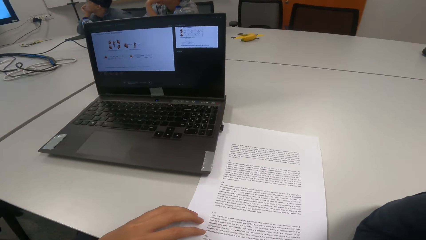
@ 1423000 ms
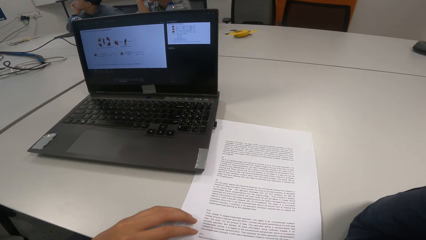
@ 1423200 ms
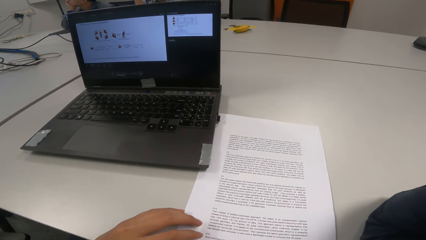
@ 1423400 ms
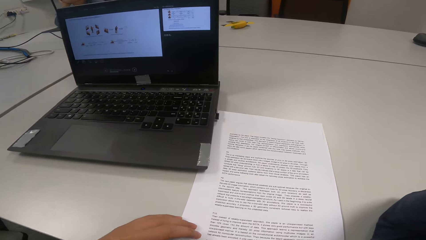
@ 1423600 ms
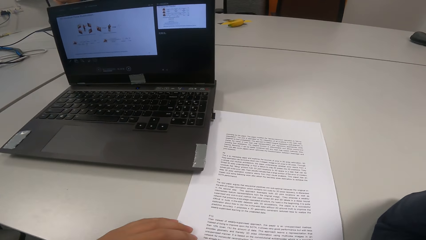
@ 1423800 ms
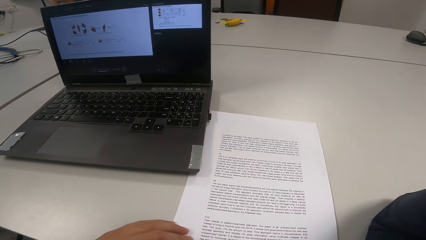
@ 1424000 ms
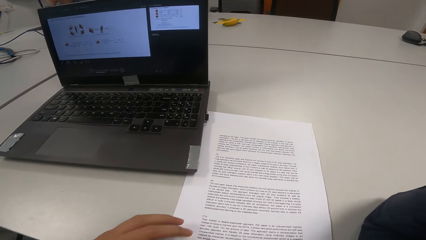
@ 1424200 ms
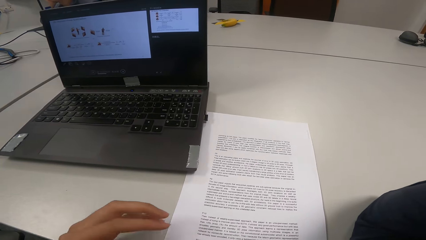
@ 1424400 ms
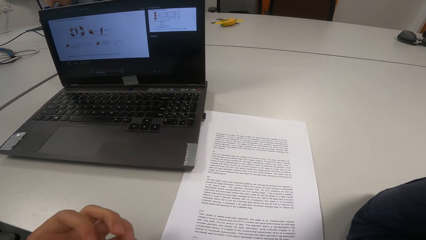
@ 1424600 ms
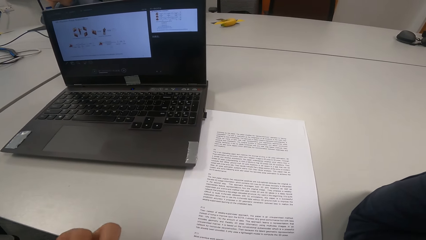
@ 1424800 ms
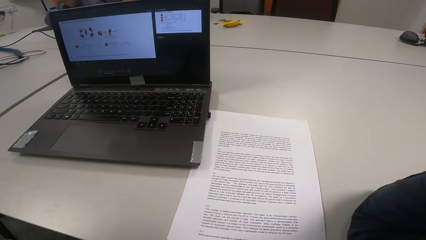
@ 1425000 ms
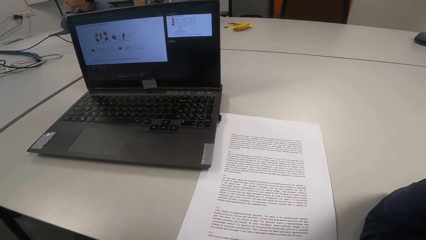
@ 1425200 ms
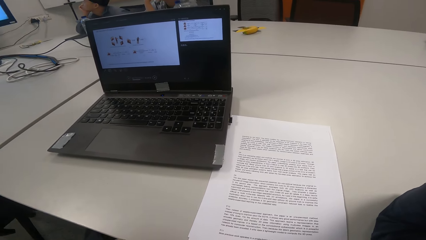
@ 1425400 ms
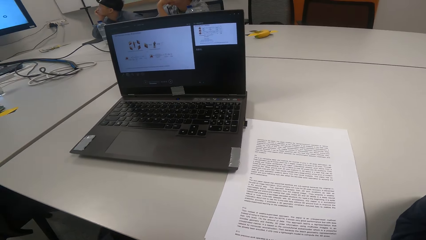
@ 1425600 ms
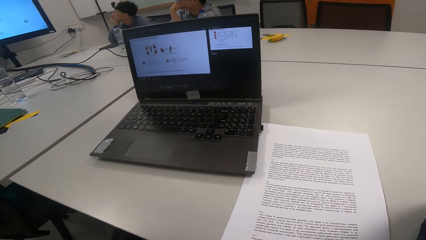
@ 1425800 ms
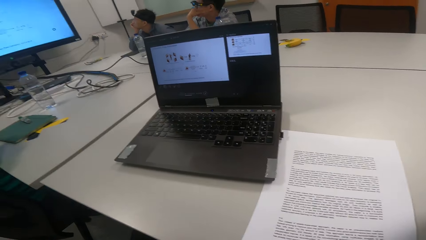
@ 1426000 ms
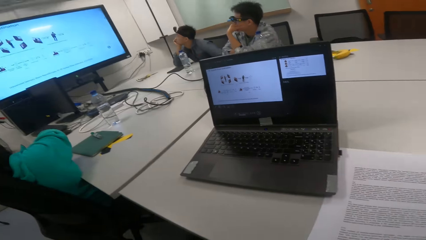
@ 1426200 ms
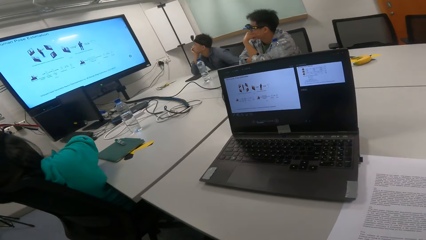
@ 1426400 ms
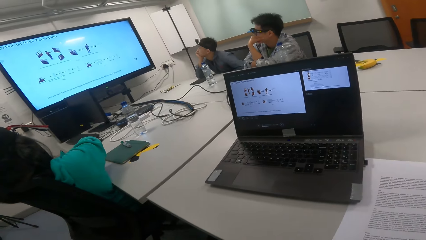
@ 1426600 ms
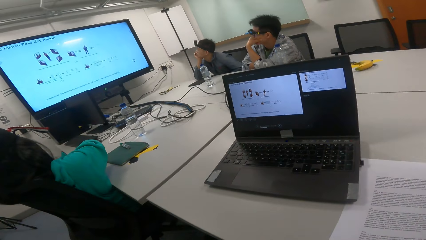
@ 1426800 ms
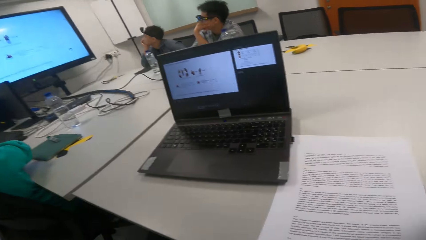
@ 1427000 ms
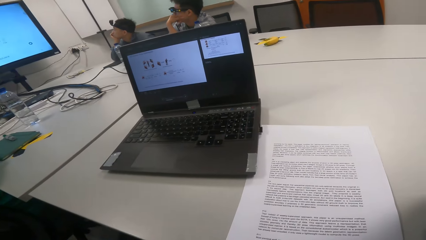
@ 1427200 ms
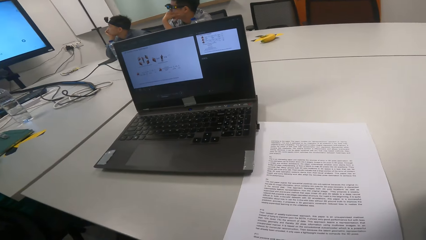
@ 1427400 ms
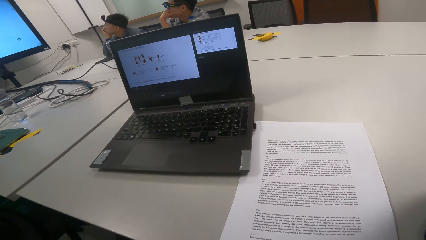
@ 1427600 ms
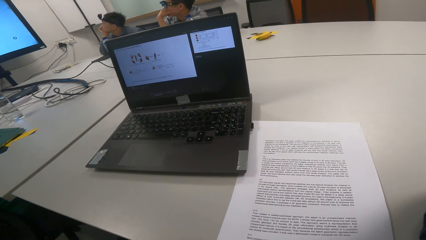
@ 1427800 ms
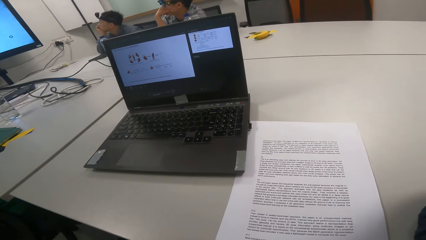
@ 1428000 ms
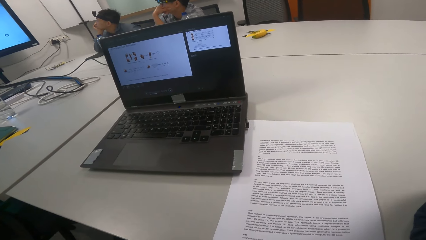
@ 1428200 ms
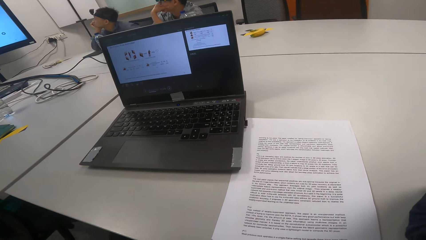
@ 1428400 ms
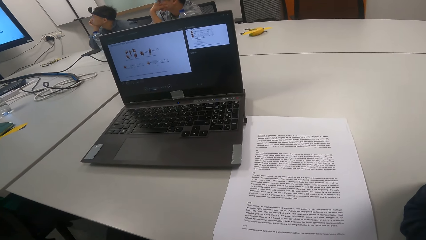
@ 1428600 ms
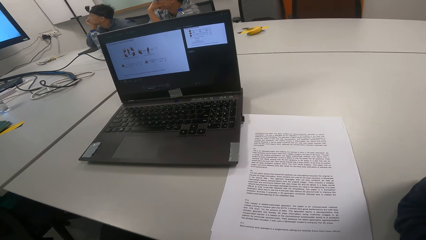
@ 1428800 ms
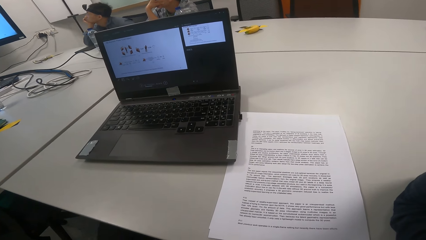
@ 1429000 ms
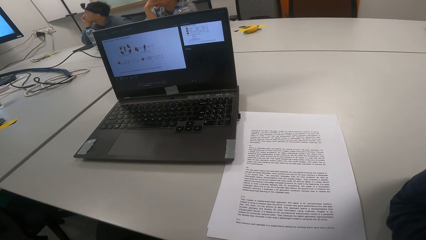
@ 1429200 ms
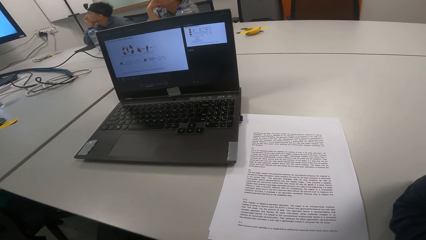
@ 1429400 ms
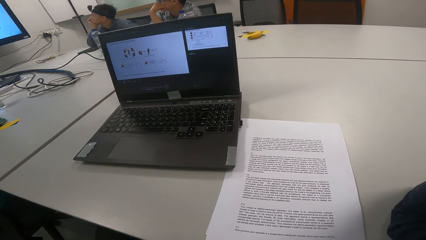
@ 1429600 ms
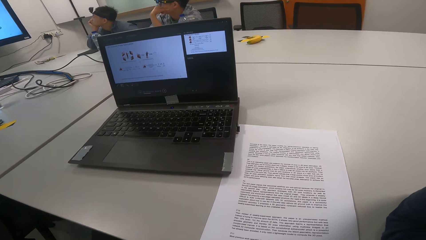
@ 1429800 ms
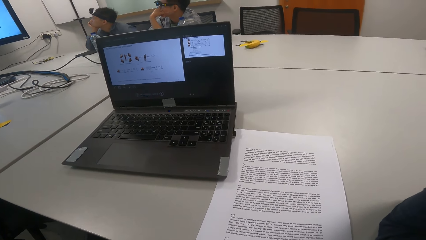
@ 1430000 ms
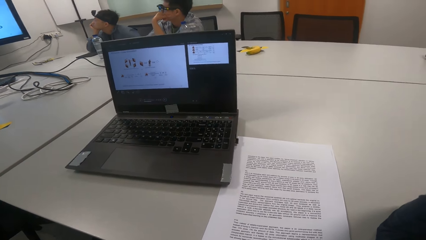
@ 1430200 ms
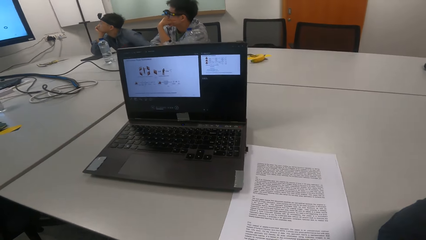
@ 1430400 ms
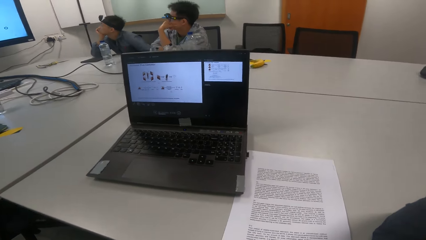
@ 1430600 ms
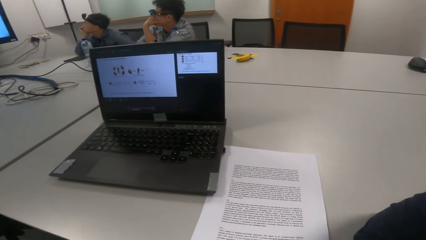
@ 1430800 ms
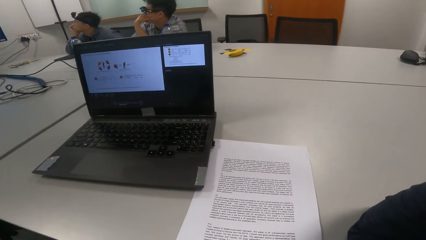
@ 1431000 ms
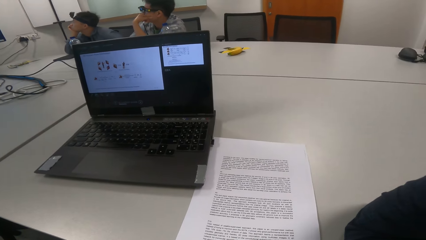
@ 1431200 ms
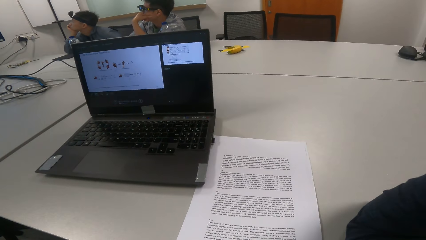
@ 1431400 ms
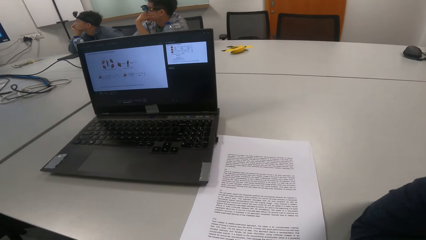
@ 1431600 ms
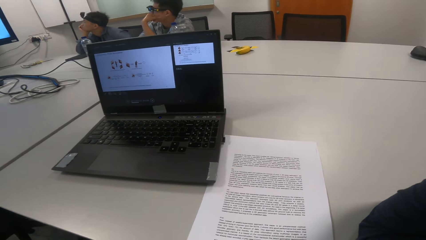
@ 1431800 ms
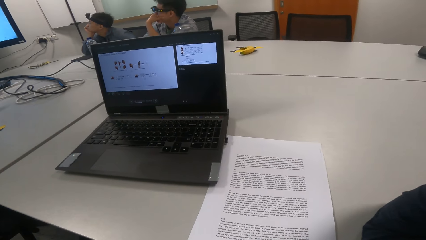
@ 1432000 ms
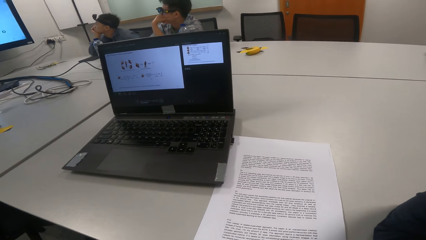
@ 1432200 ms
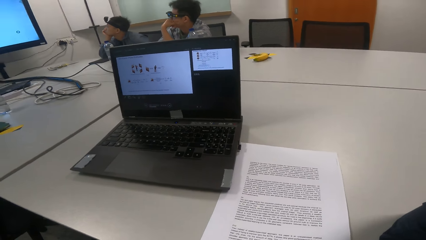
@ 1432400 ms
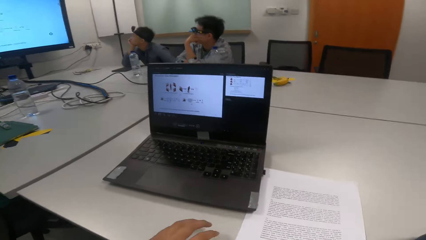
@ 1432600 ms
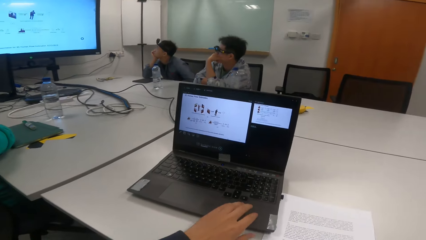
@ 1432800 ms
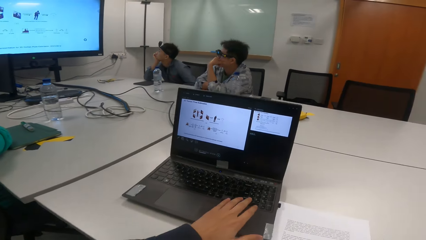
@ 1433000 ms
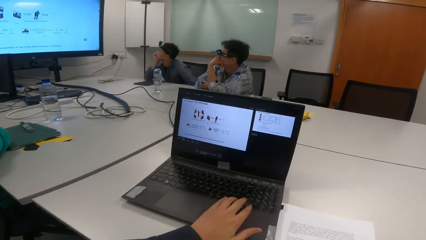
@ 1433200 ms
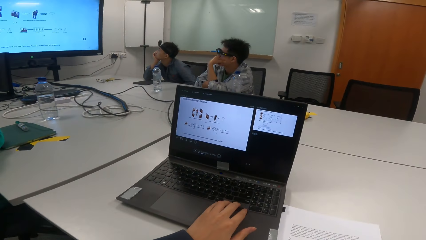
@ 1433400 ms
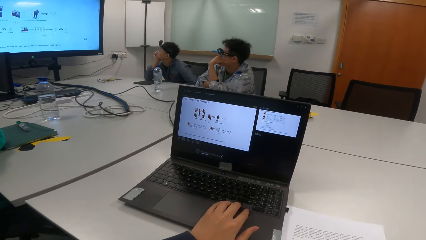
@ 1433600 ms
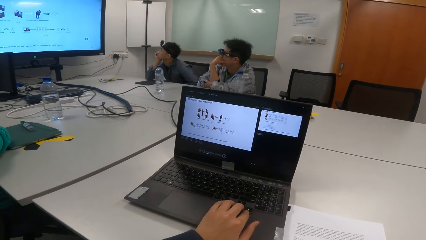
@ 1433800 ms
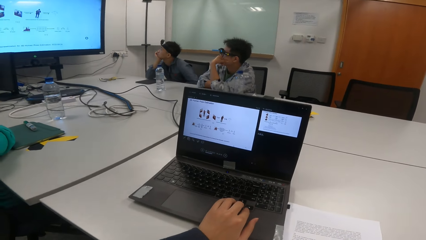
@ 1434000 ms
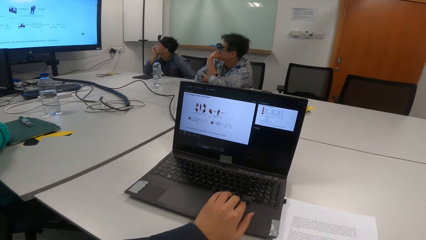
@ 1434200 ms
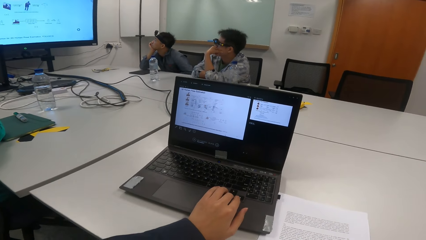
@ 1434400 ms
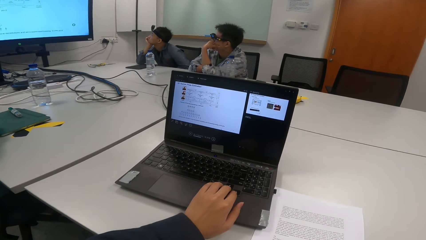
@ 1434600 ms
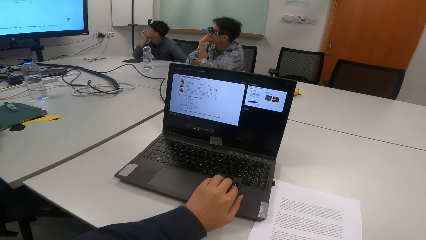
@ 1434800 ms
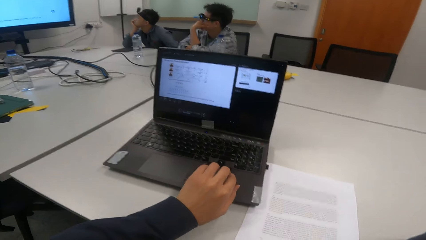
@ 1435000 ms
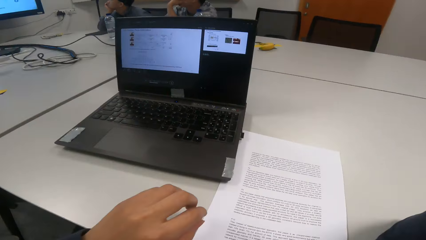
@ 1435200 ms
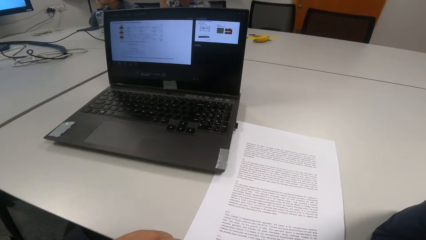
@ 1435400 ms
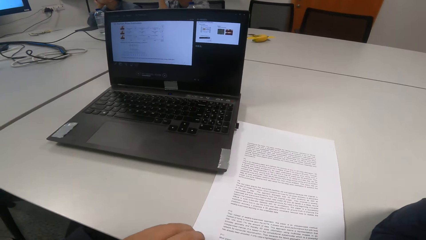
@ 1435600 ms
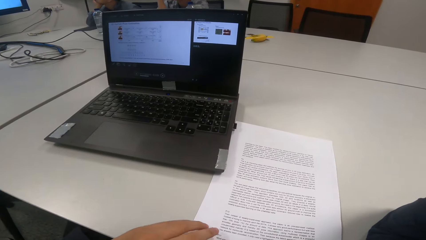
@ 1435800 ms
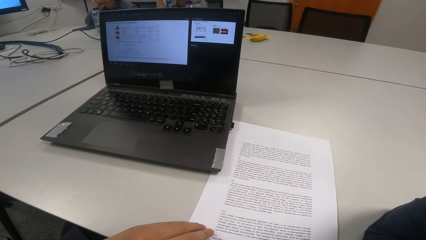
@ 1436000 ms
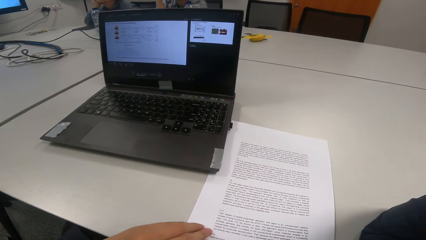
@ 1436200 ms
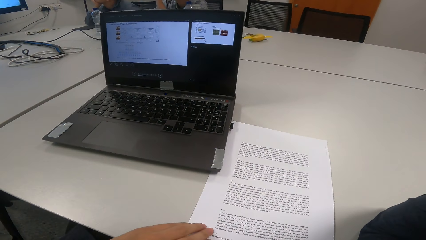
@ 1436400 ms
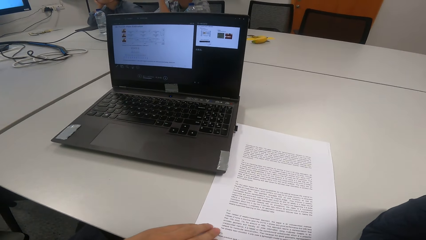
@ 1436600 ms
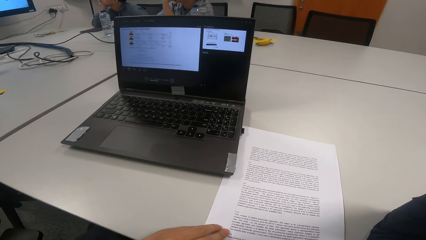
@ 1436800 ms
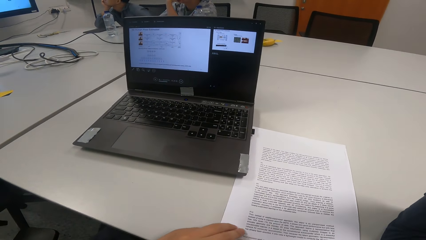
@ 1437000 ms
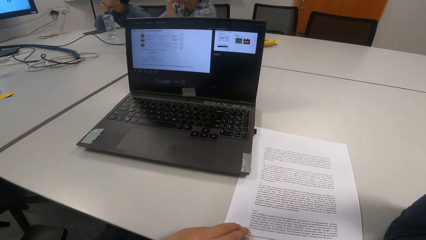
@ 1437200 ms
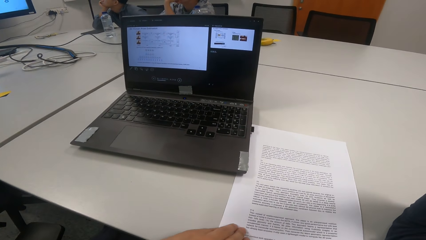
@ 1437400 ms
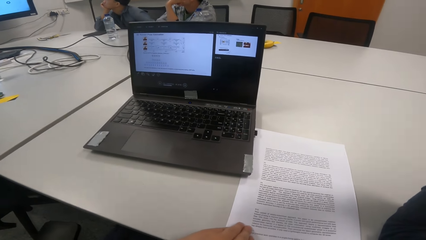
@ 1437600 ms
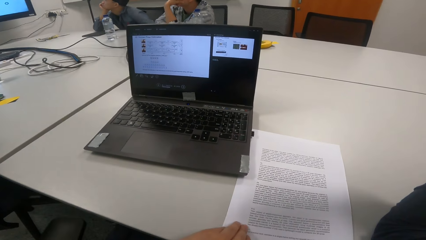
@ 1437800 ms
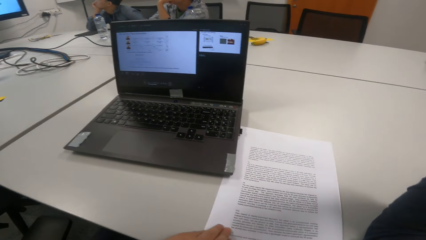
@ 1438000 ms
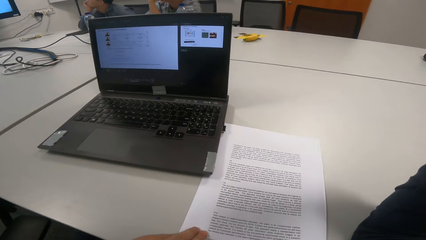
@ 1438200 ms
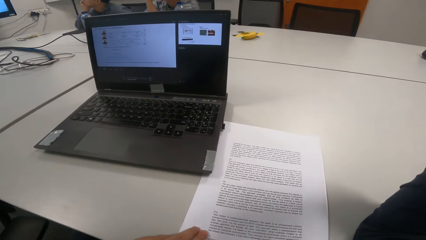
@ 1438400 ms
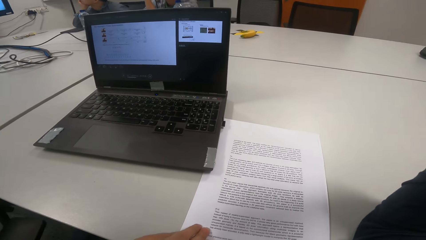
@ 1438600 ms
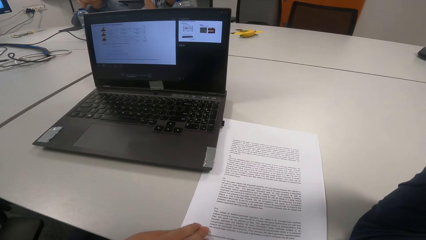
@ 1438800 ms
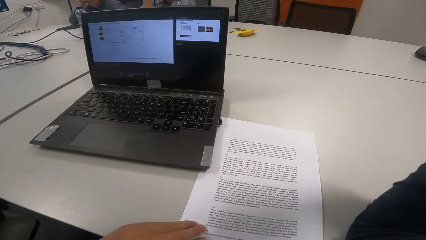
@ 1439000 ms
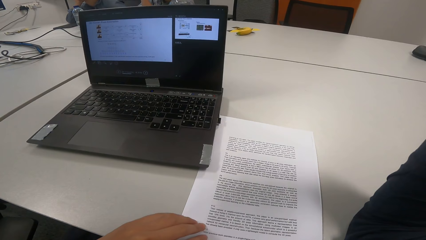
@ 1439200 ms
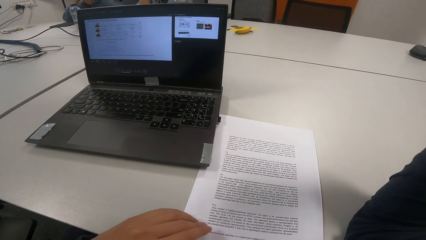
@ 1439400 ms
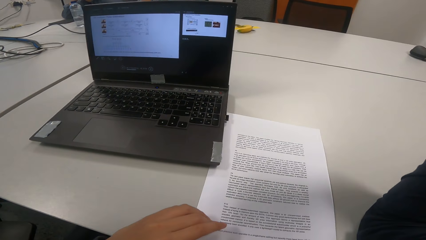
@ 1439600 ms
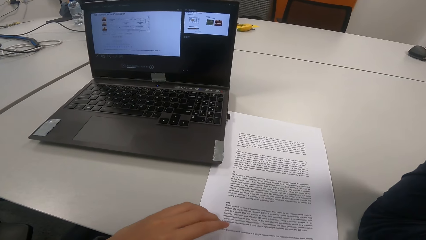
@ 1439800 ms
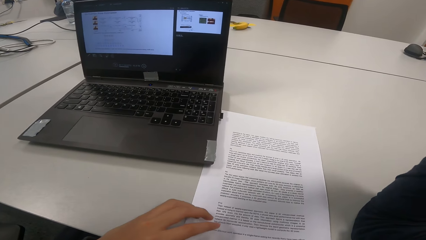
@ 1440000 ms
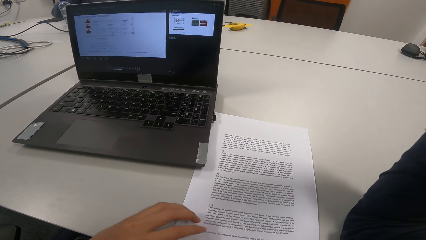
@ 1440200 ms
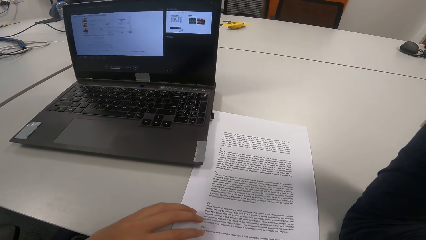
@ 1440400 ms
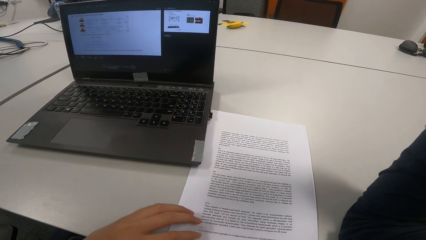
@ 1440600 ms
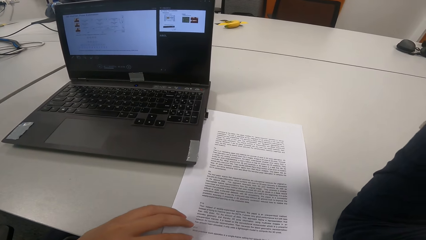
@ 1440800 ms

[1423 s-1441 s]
The camera wearer moves the hand. They operate the laptop. They touch the laptop. They place a hand on the papers. They read a presentation. They touch the papers.
